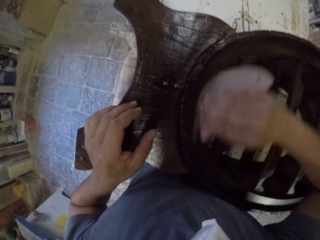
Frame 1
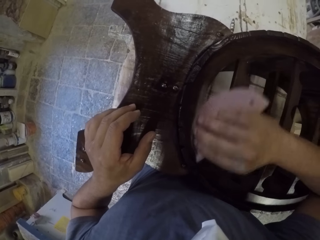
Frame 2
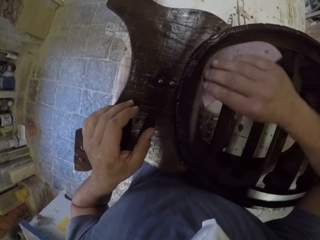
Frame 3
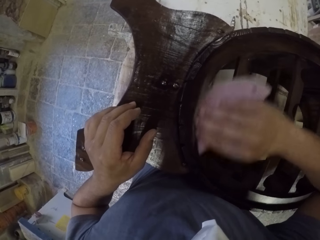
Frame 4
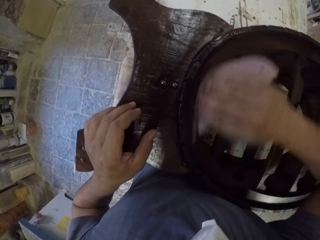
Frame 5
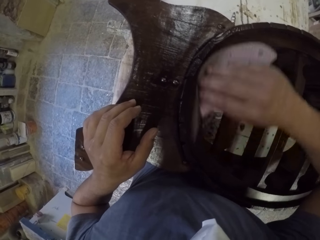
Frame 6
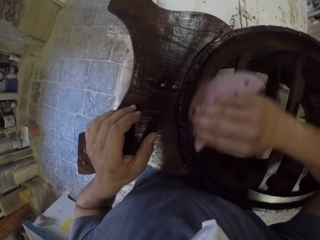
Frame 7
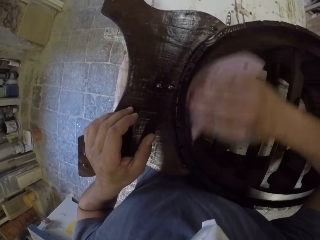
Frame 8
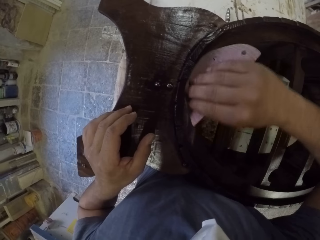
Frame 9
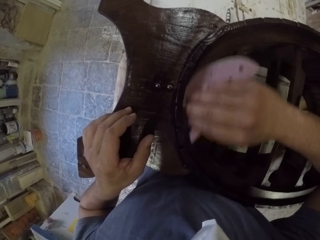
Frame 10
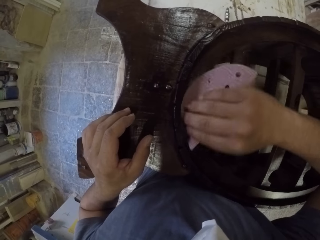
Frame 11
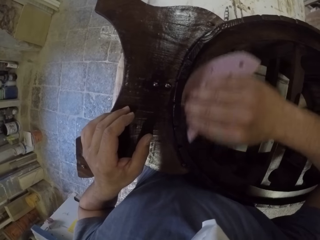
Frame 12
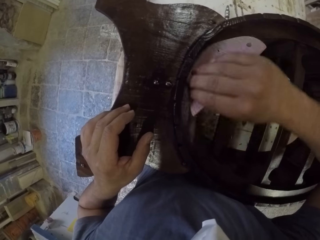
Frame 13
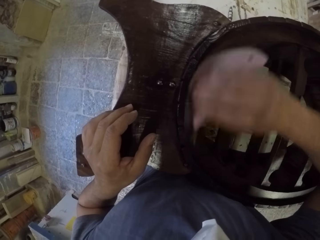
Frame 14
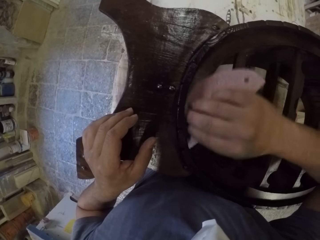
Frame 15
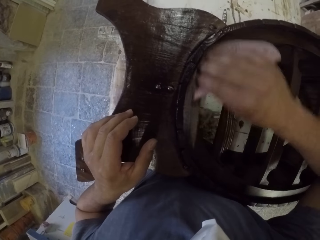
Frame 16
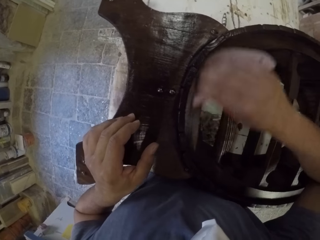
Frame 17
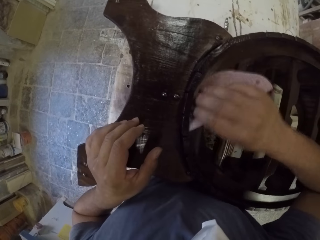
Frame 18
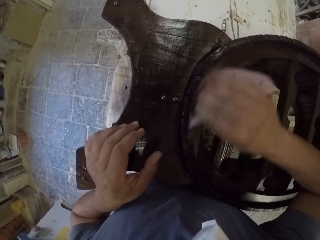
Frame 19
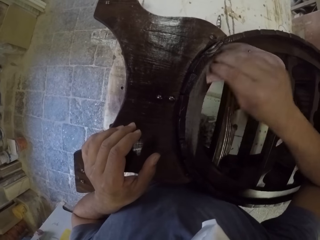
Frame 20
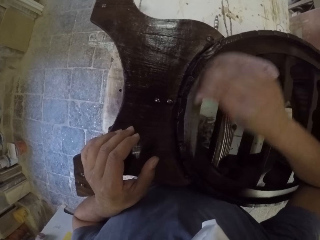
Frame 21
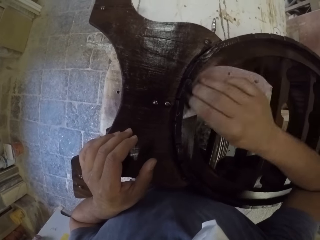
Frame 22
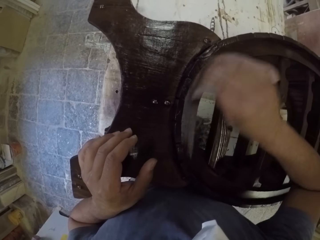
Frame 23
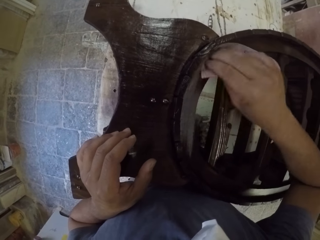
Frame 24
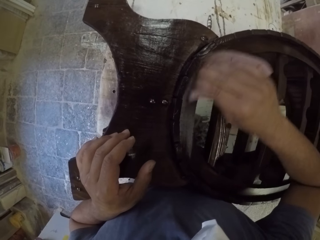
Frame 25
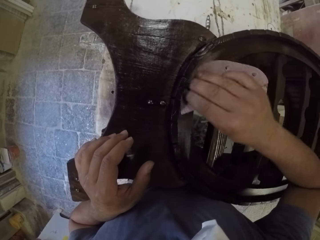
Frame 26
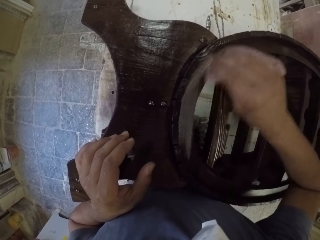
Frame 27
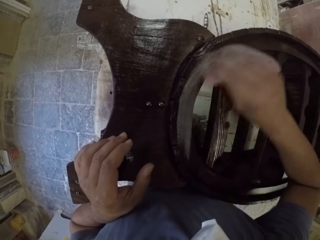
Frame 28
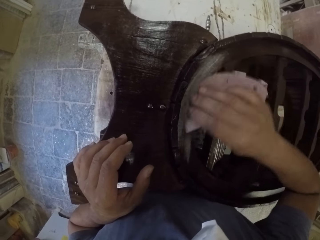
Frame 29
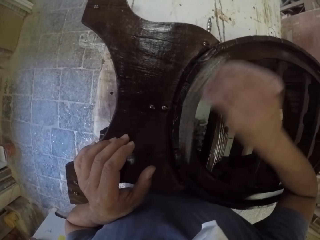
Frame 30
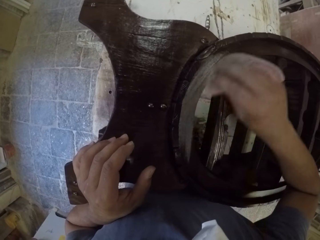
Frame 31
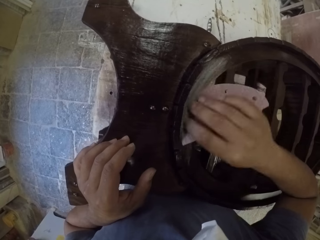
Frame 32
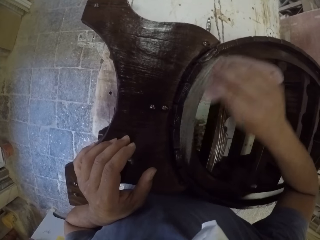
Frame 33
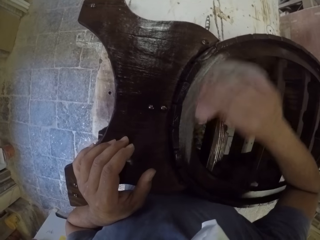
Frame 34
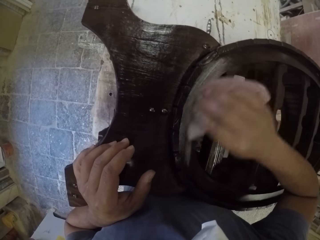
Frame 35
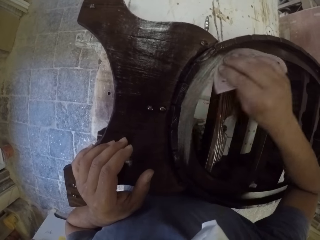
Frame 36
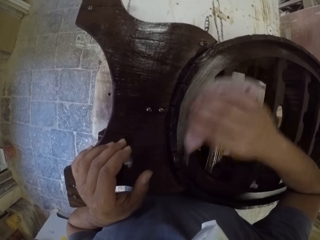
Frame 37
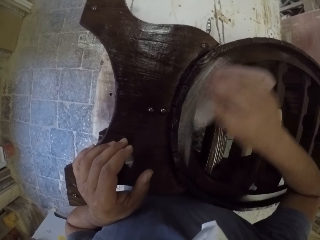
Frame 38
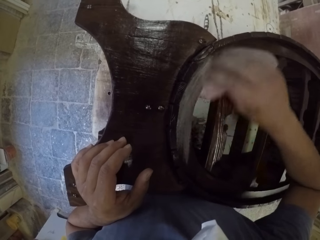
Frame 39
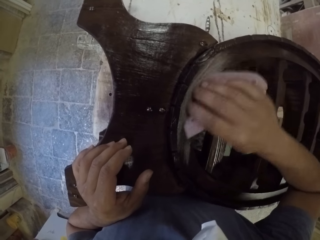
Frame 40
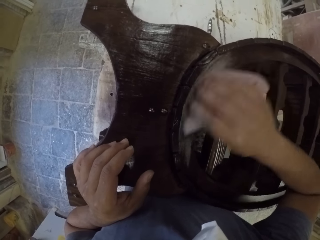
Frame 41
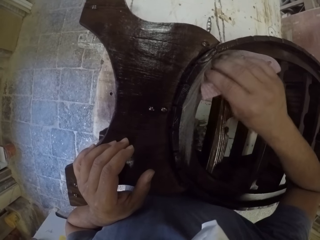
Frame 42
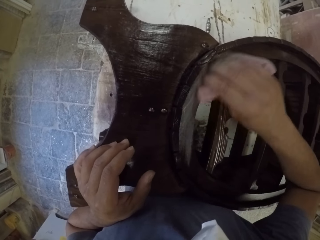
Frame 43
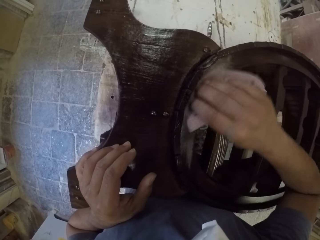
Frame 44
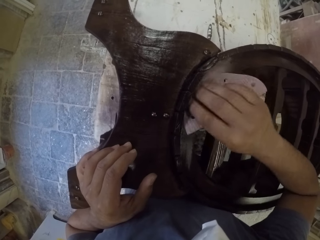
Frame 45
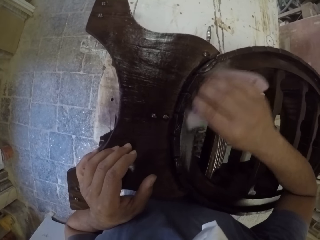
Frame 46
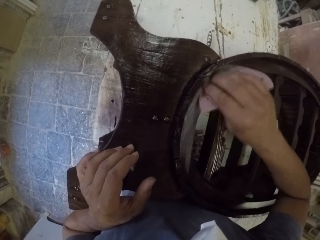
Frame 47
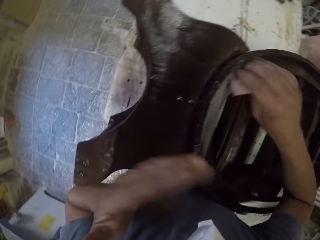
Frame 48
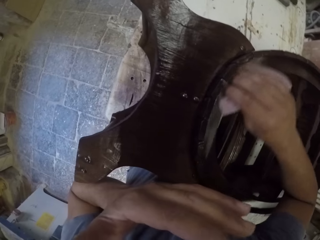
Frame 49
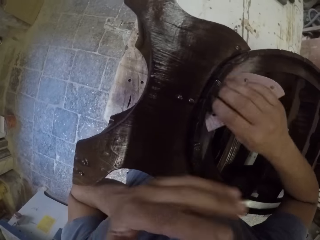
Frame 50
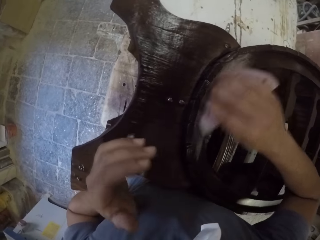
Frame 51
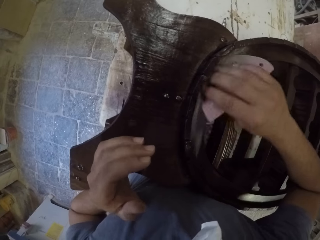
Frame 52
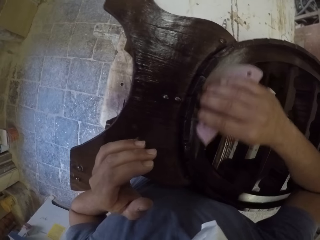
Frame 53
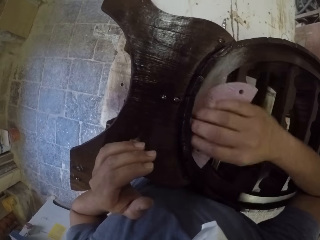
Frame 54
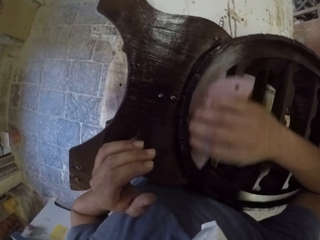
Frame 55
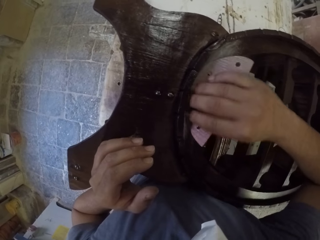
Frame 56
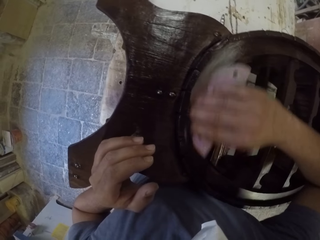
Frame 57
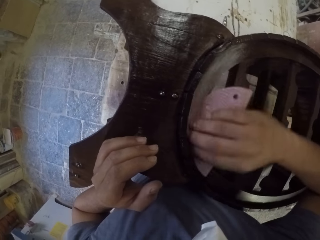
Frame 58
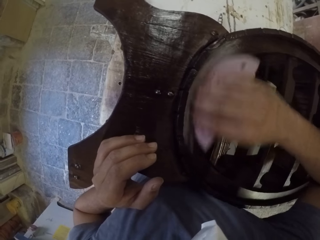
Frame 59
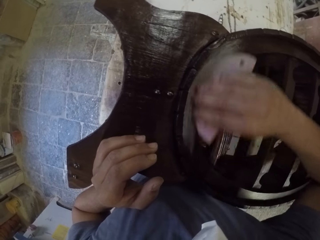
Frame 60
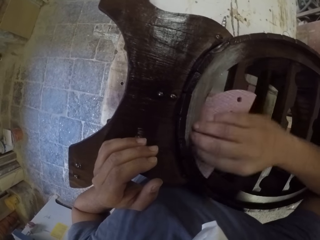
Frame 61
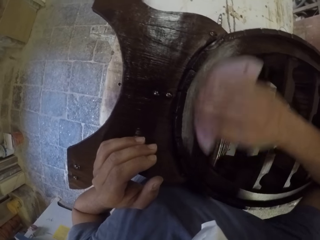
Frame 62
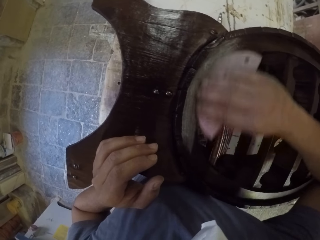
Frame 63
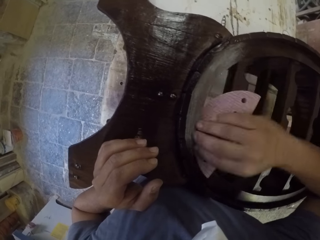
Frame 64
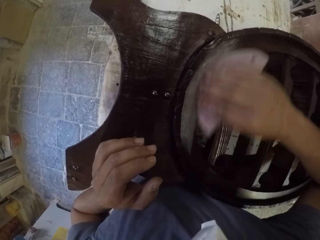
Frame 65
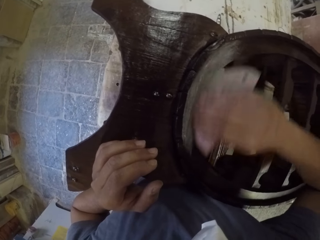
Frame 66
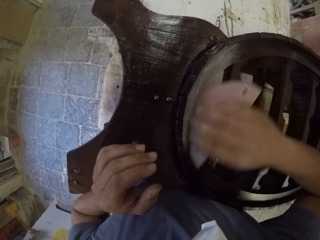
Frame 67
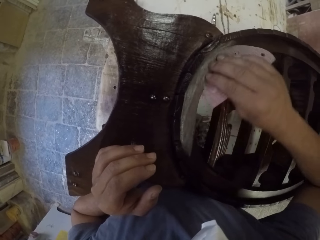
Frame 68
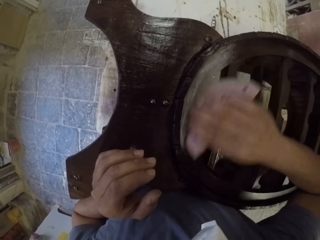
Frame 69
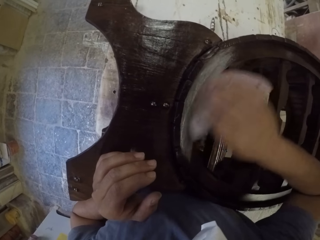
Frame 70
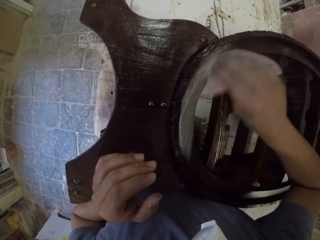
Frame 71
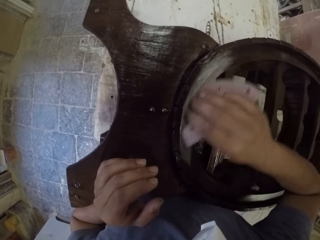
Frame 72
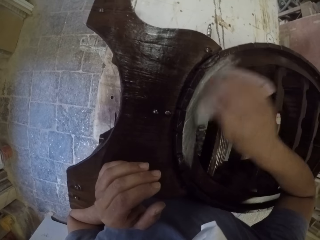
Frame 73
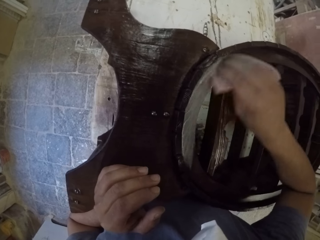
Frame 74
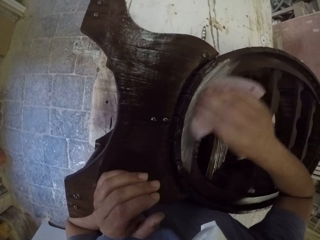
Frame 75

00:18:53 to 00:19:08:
The camera wearer scratches his face with his hand. He smooths the wooden rack with the sandpaper.

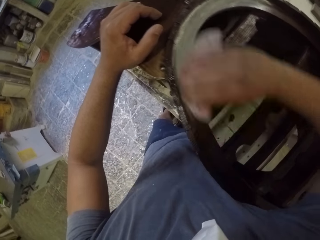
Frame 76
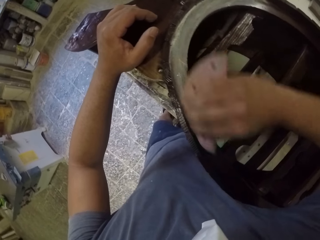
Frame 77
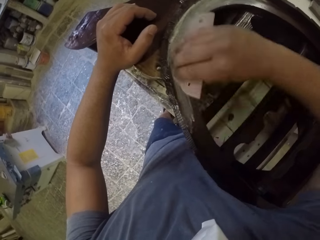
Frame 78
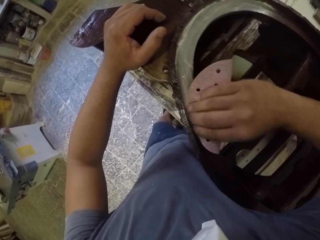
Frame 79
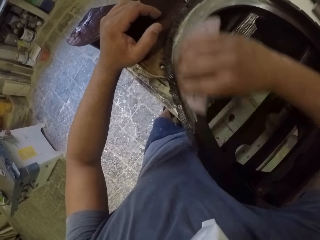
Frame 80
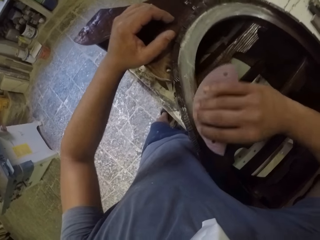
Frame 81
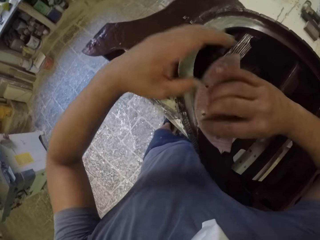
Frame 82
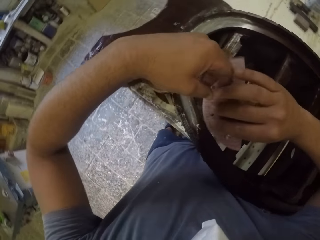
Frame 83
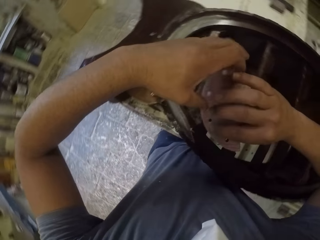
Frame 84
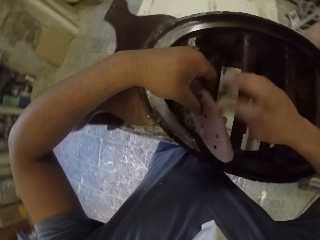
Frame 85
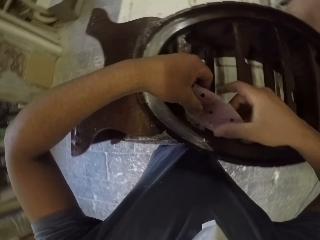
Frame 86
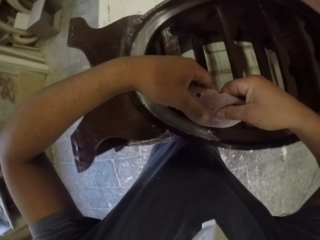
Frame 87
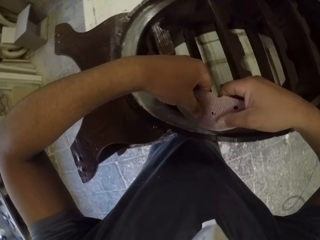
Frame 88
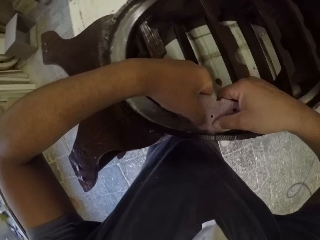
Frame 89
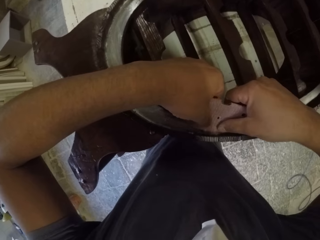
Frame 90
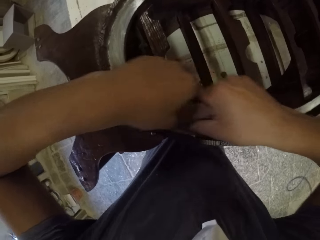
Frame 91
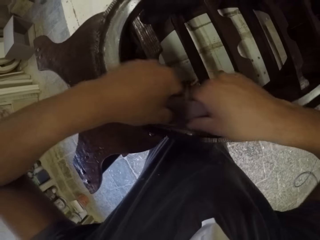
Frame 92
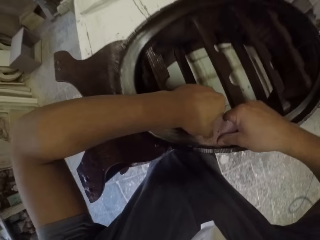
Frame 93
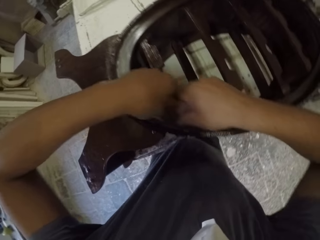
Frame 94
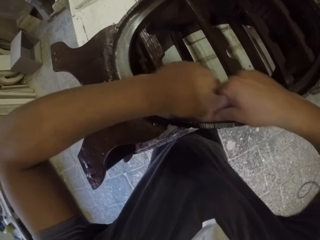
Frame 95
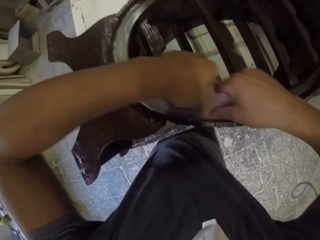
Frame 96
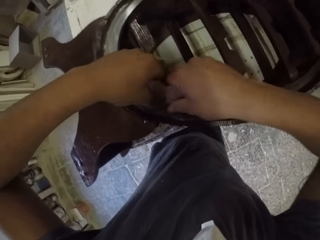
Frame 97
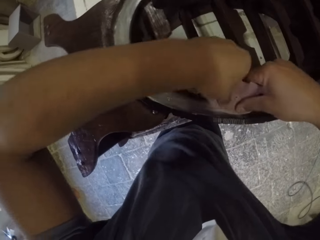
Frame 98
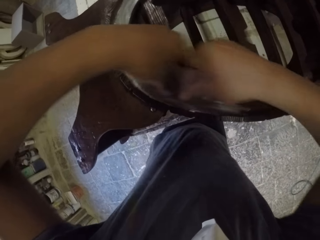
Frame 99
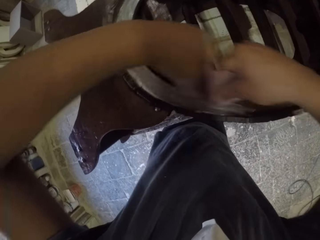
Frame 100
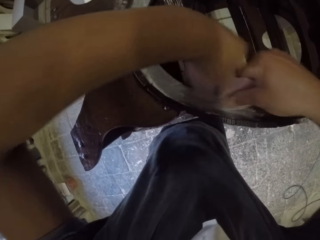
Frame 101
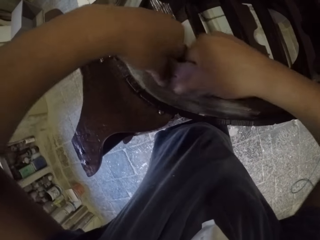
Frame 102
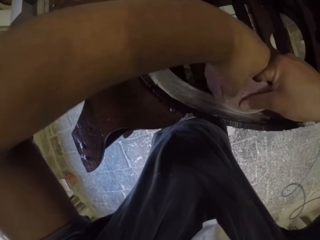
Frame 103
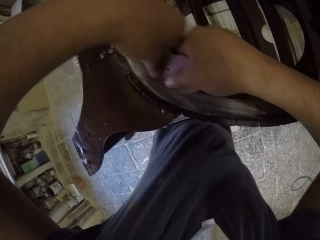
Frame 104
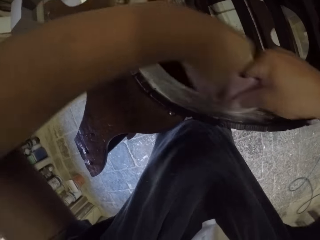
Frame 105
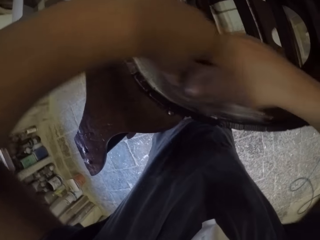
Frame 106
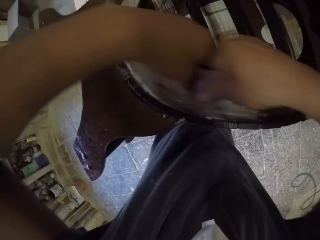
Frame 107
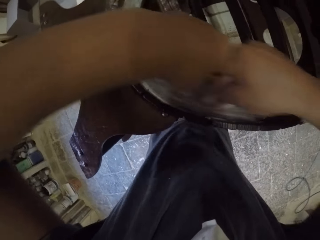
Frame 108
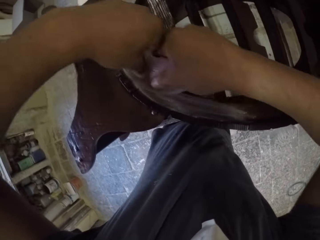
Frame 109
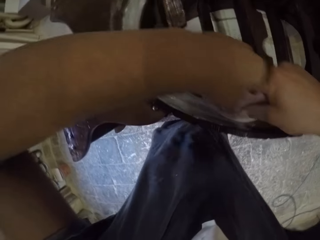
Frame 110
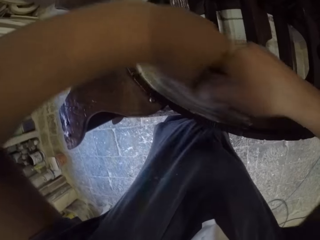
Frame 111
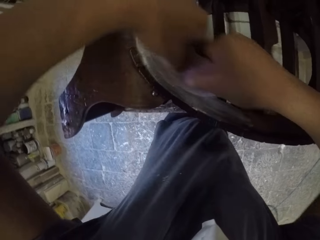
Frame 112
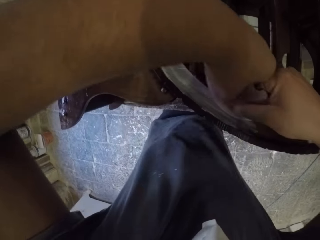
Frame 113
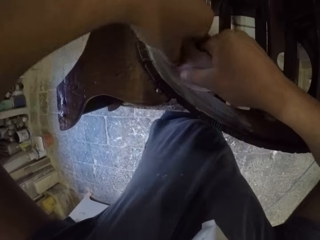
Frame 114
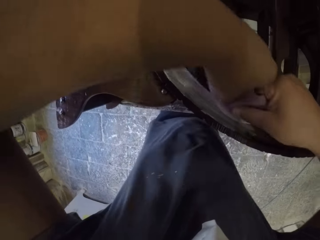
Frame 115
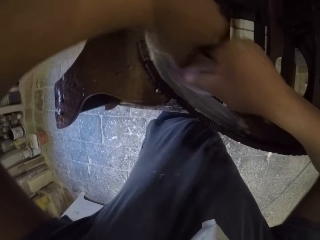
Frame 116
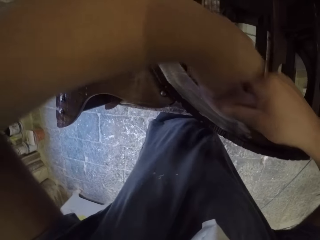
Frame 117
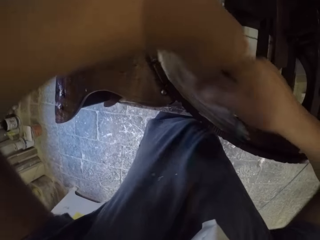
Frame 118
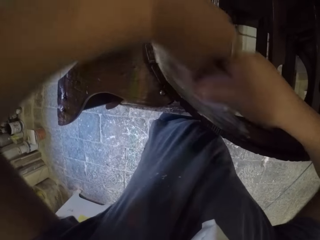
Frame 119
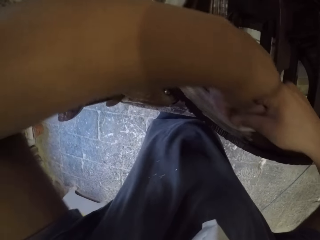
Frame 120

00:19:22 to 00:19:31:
The camera wearer holds the sandpaper with both hands. He smooths the wooden rack with the sandpaper.
